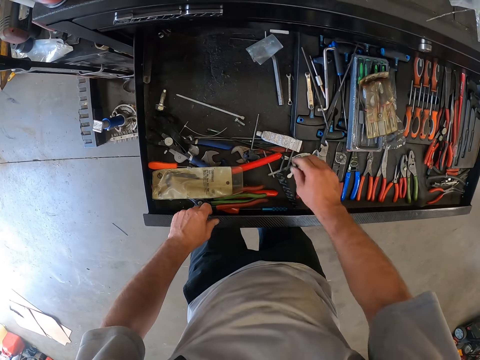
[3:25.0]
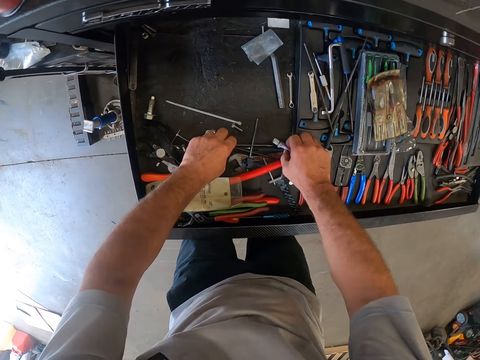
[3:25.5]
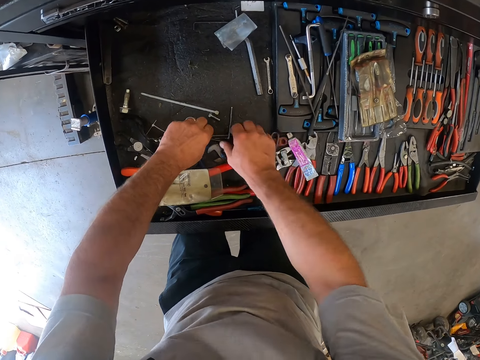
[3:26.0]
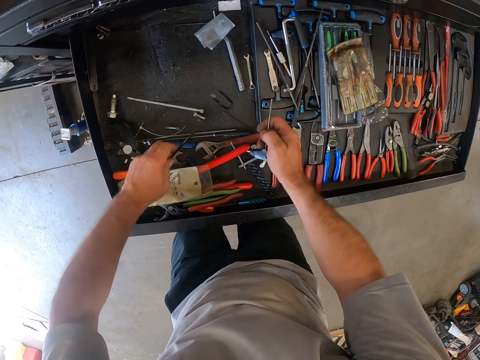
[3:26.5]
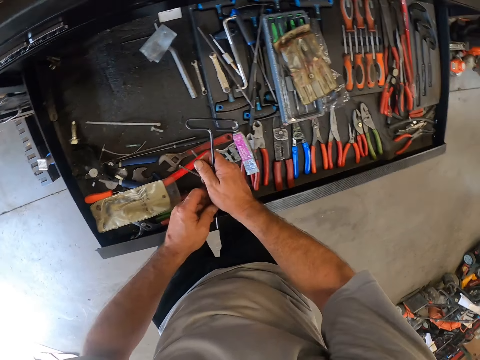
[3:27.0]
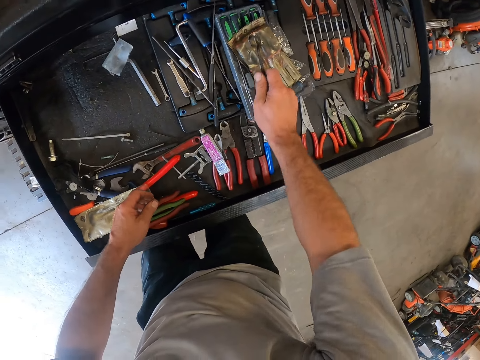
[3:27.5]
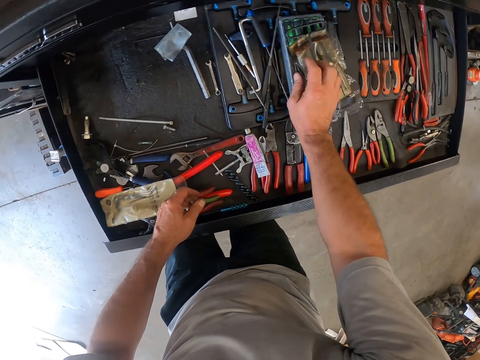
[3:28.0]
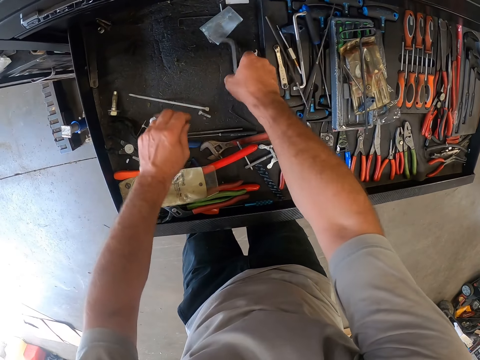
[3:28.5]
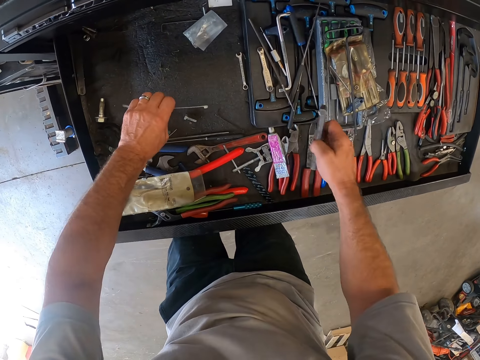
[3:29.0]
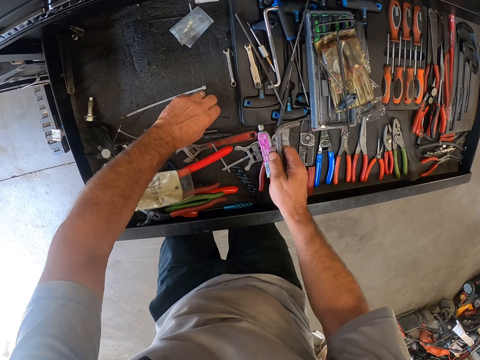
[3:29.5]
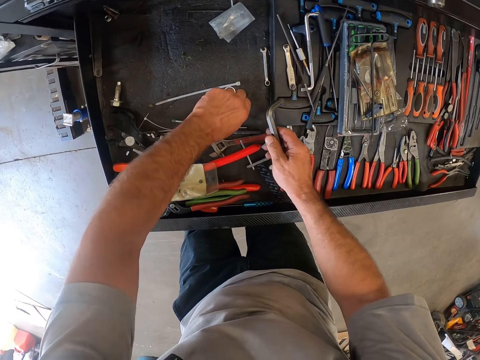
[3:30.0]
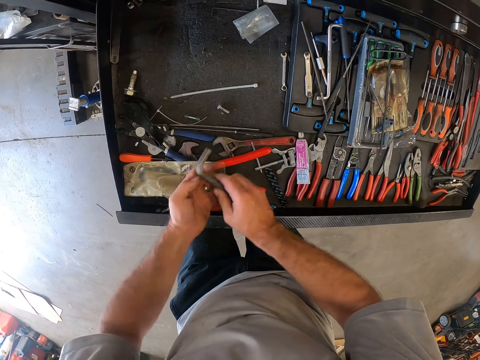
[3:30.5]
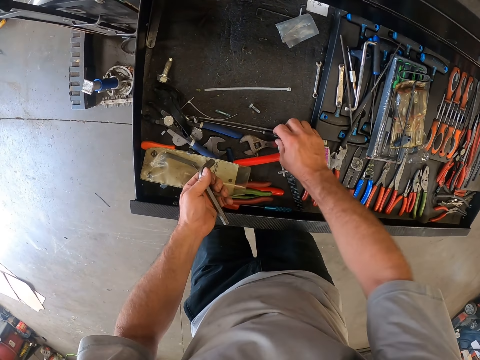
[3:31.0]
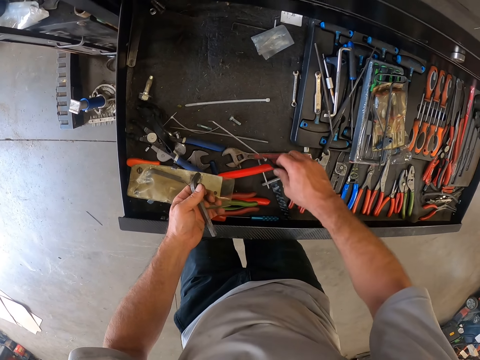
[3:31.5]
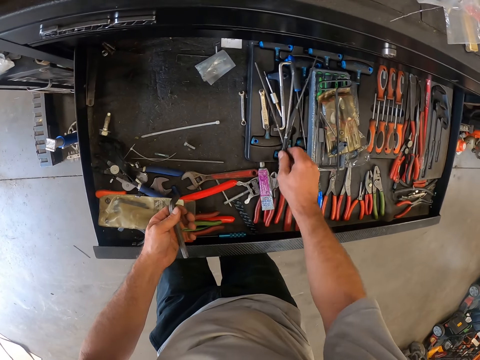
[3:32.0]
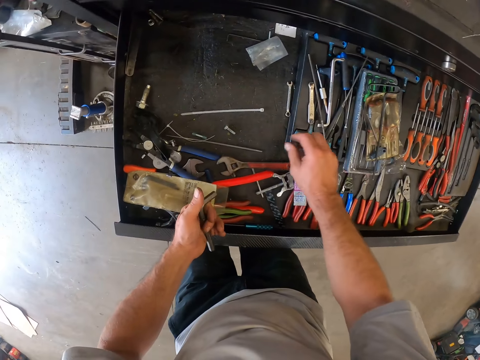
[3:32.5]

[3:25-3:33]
The camera wearer arranges the tools in the drawer. He picks an allen key with his right hand in the drawer. He picks the allen key with his left hand in the drawer. He passes the allen key to his left hand. He arranges the tools in the drawer.

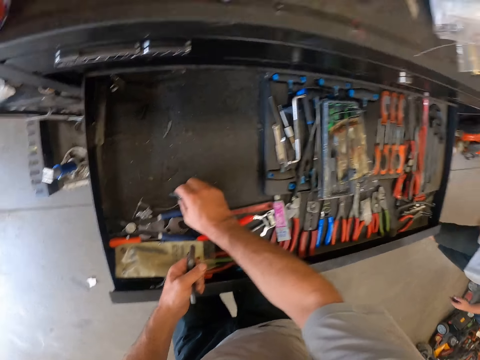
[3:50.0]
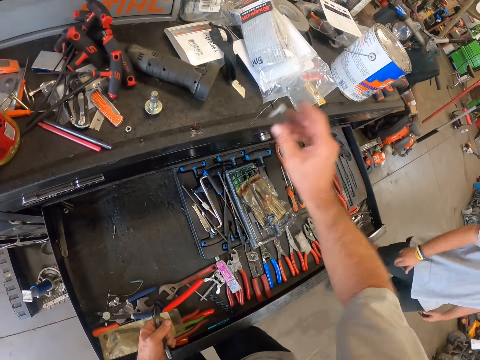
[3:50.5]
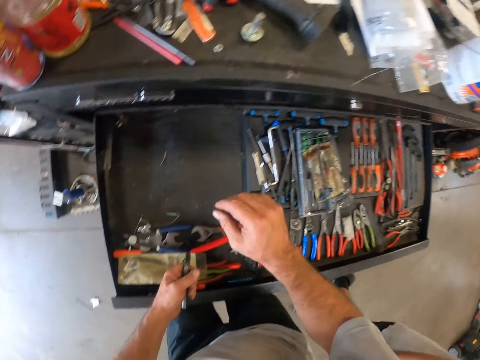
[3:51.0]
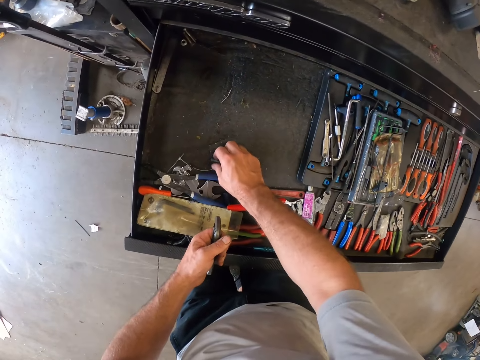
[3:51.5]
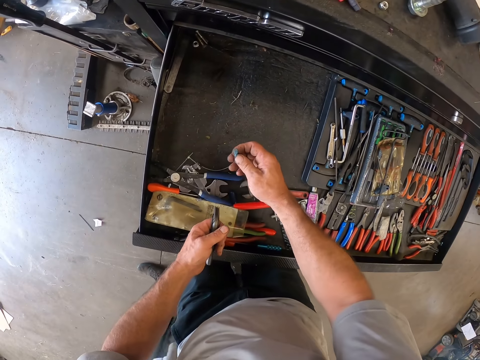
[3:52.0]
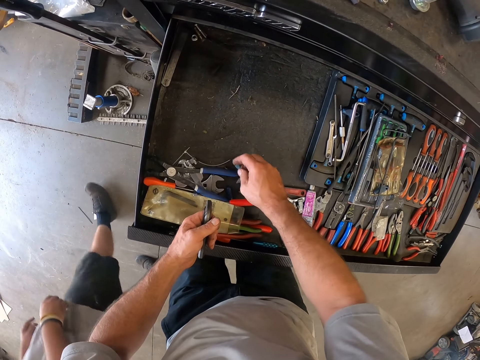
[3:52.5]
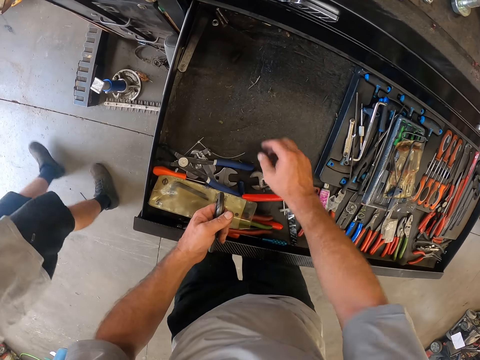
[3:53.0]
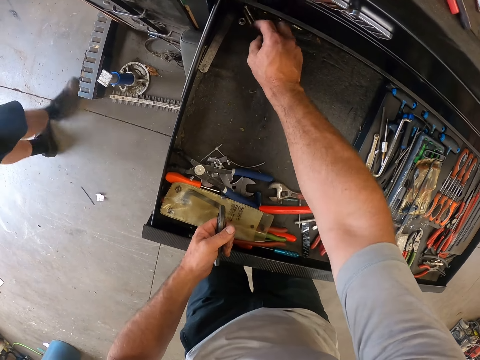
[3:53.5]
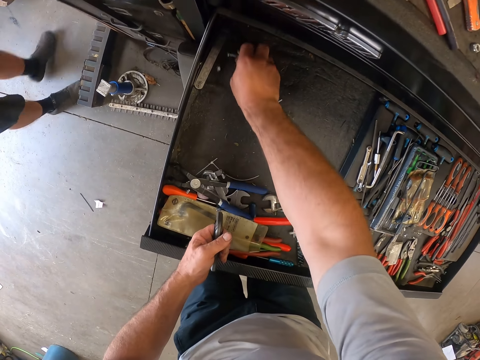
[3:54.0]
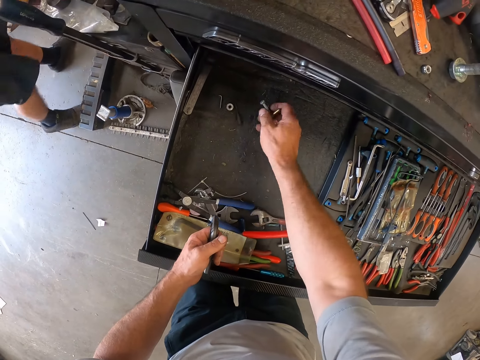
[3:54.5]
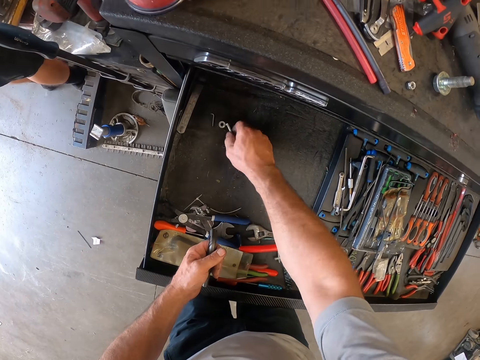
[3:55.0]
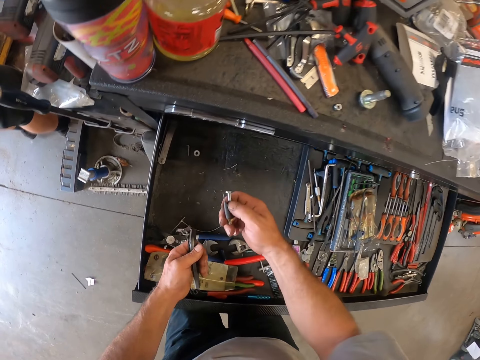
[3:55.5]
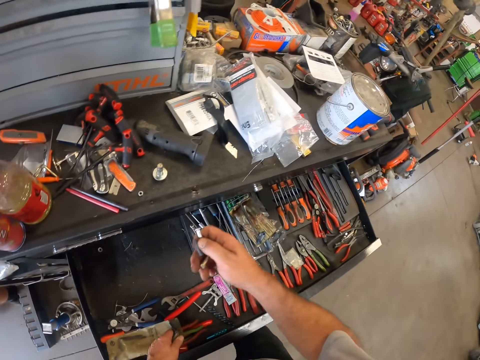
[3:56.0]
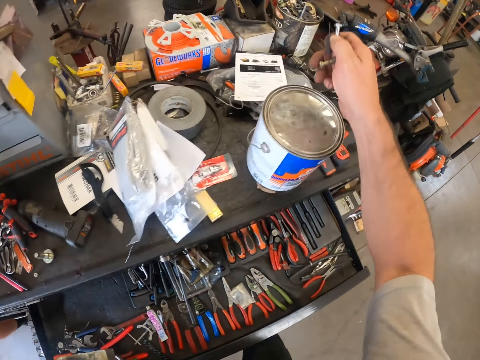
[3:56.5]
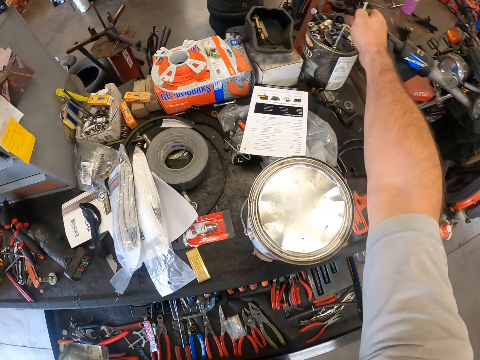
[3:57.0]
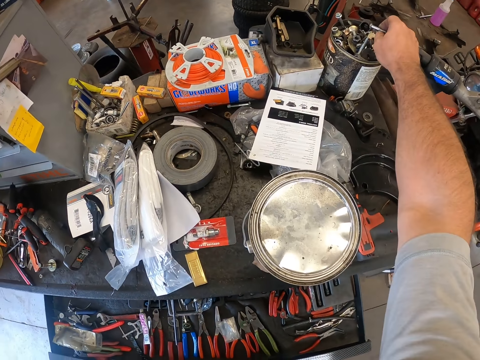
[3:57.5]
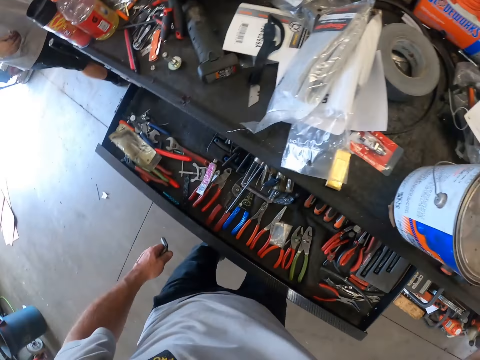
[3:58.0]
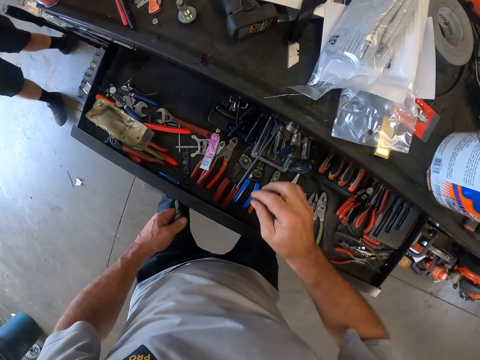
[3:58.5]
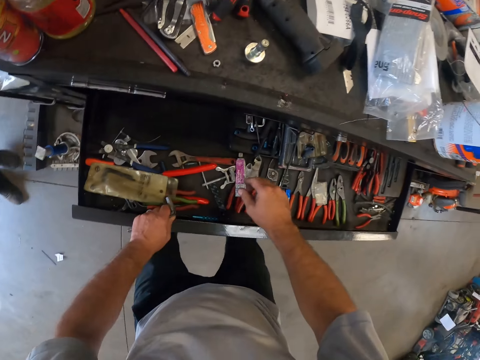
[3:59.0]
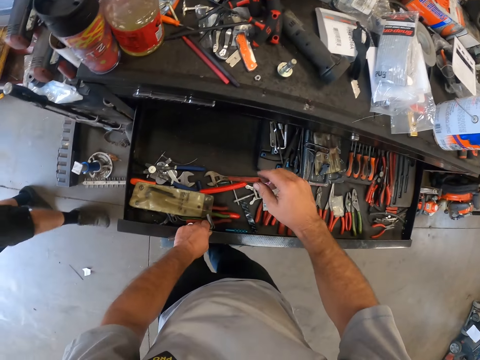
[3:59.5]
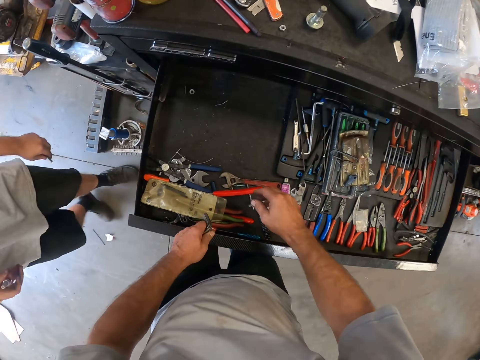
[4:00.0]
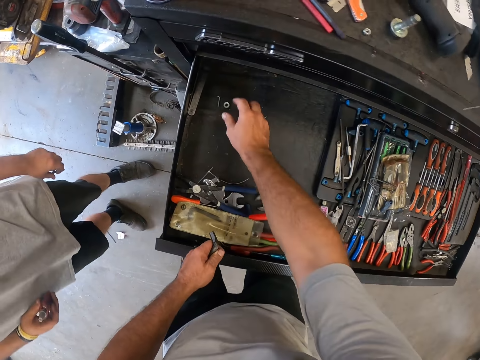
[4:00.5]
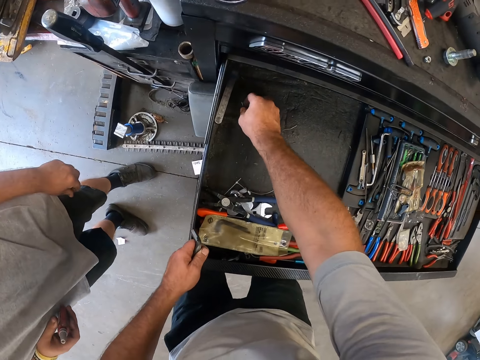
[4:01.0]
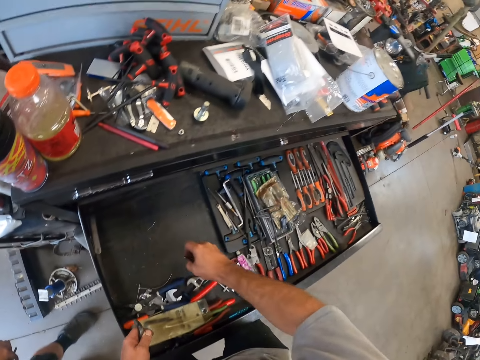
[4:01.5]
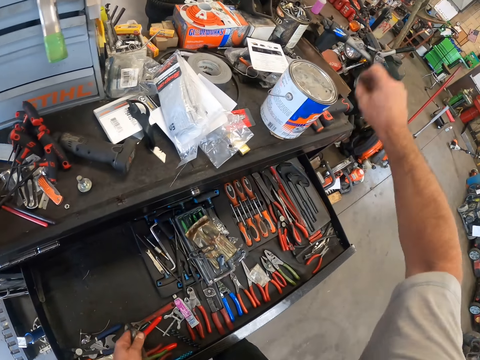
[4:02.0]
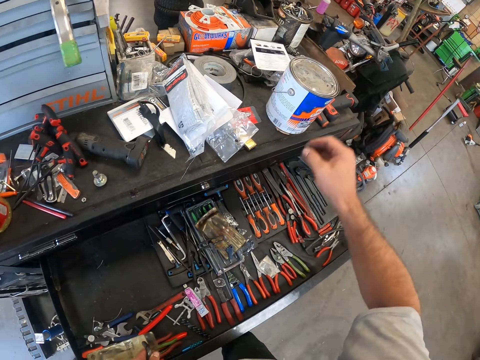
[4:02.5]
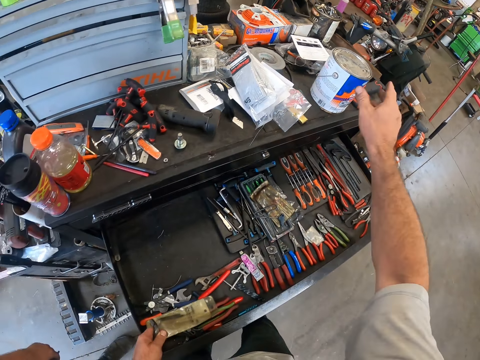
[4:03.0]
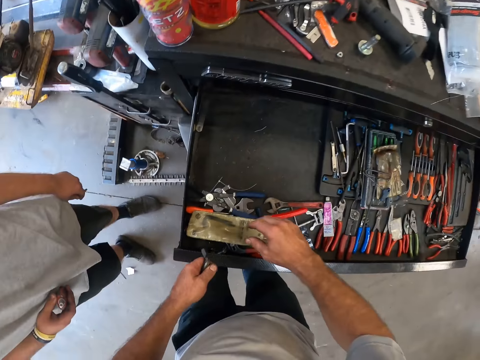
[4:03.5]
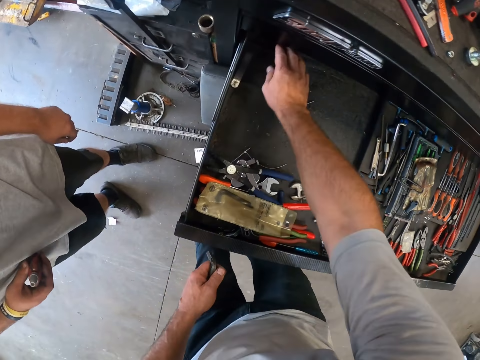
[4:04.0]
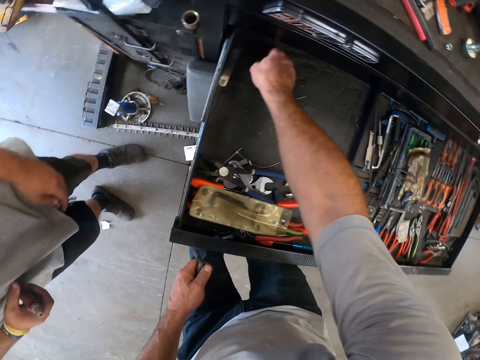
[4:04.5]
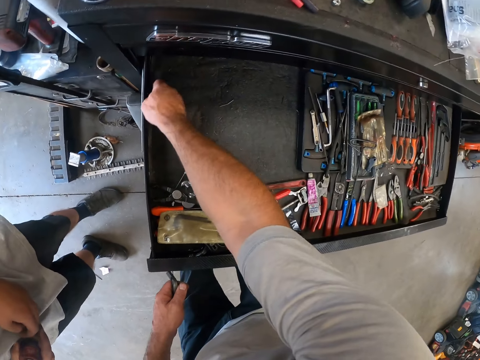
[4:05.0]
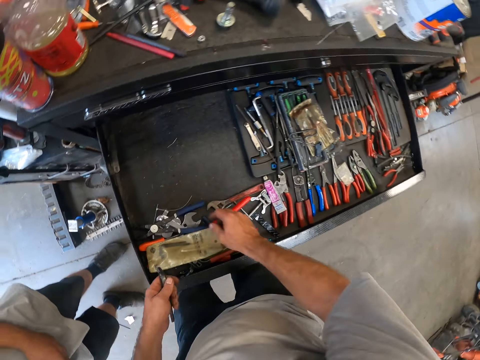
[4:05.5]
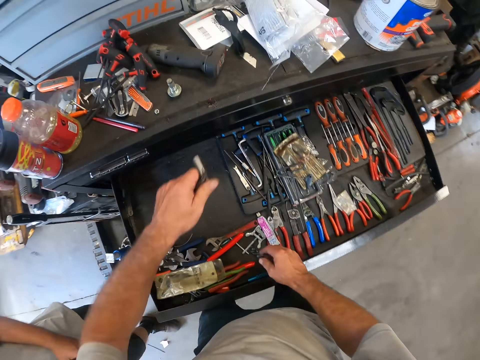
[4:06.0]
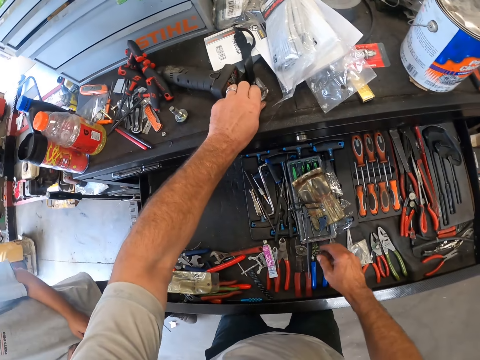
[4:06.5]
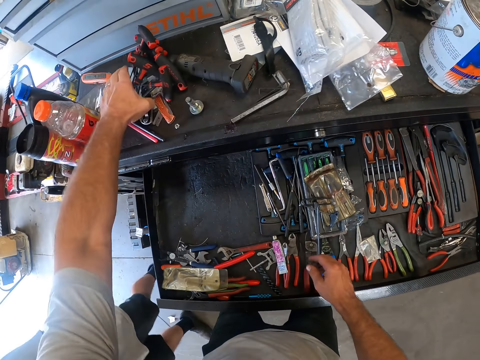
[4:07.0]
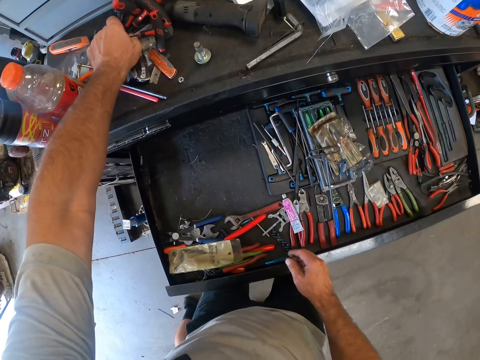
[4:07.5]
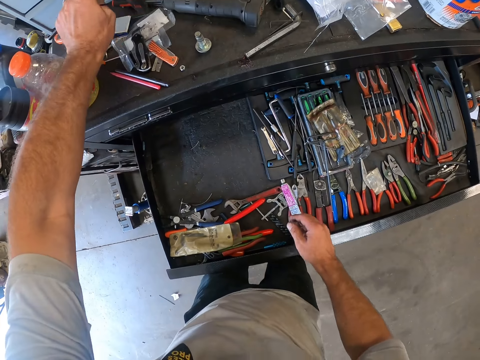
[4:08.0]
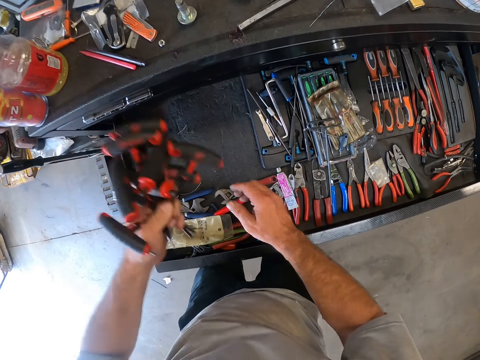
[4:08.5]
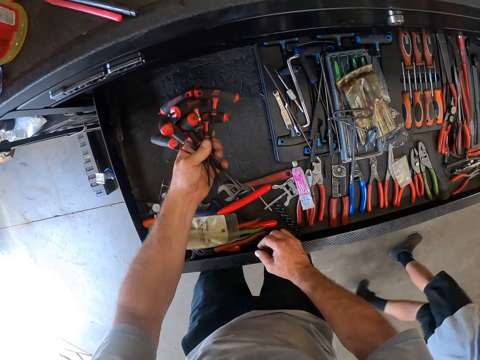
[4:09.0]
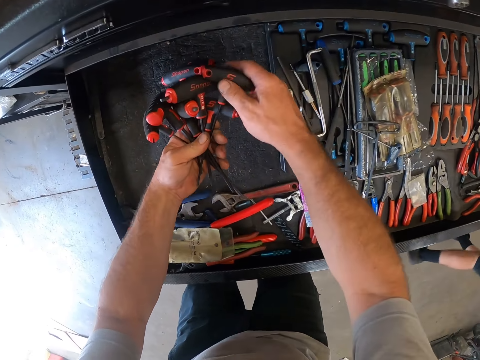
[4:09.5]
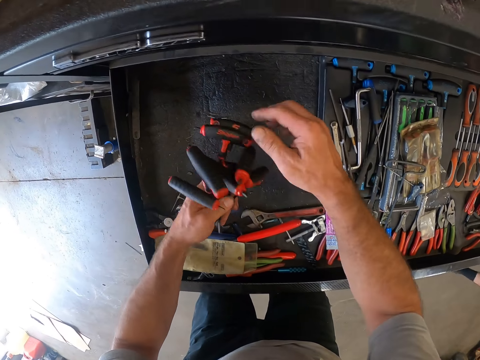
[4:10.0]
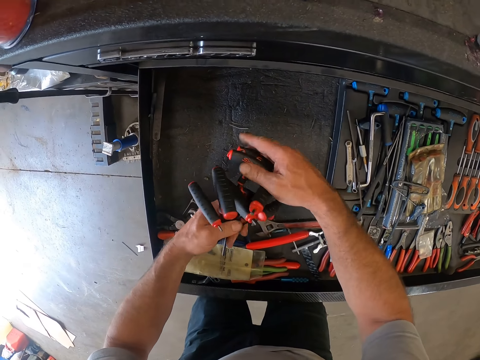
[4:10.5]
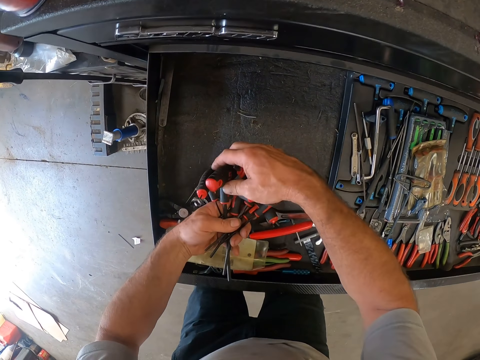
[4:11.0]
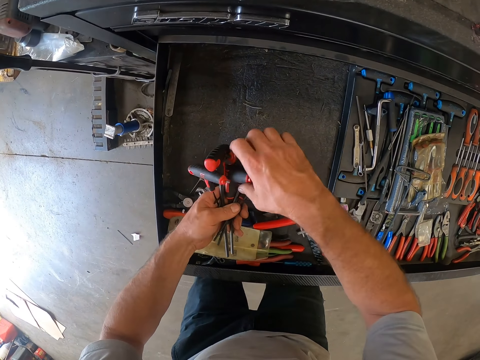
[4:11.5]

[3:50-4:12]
The camera wearer throws away the bolt. A co-worker walks past the camera wearer. The camera wearer picks a plastic in the drawer. He picks some screws in the drawer. He puts the screw in the metal can on the cabinet. He opens the drawer. The co-worker comes near the drawer. The camera wearer picks a metal washer from the drawer. He throws the metal washer in the can on the cabinet. He adjusts the tools in the drawer. He drops the tools in his left hand on the cabinet. He picks the screwdrivers or soldering gun on the cabinet. He drops one of the screwdrivers in the drawer.
